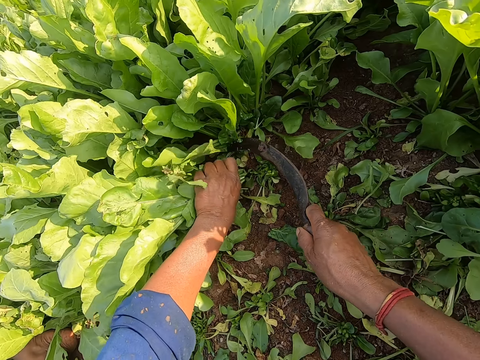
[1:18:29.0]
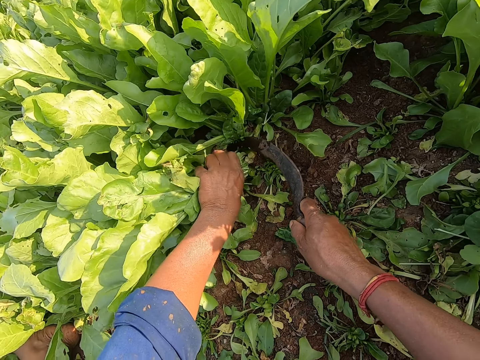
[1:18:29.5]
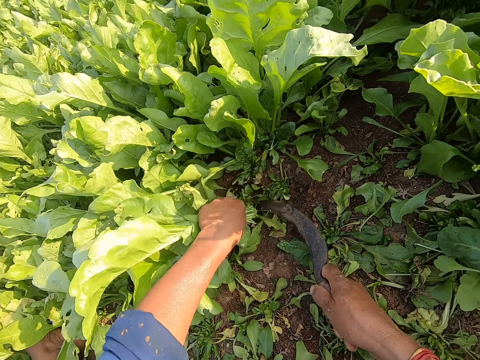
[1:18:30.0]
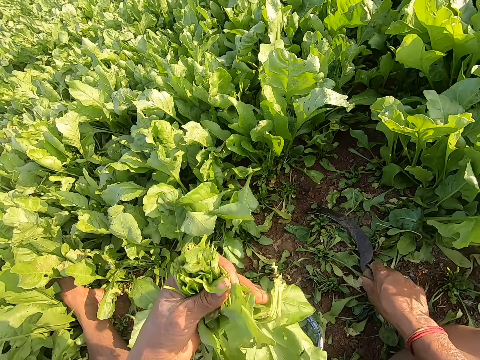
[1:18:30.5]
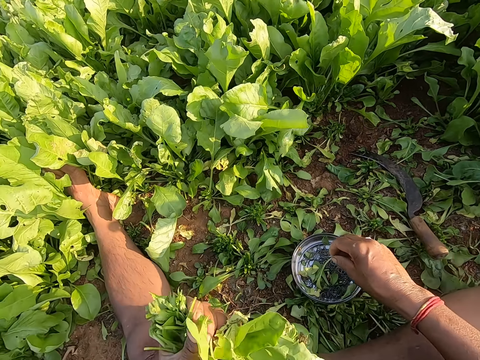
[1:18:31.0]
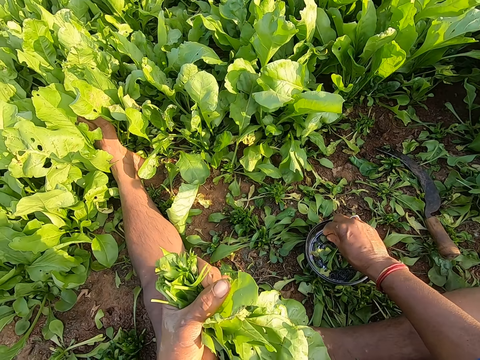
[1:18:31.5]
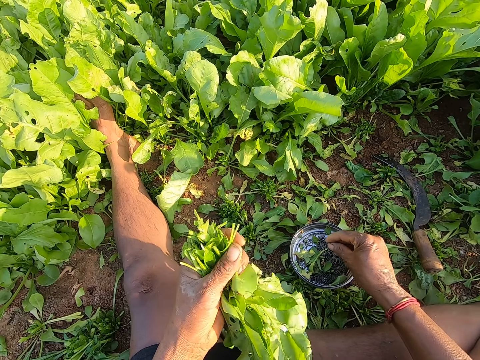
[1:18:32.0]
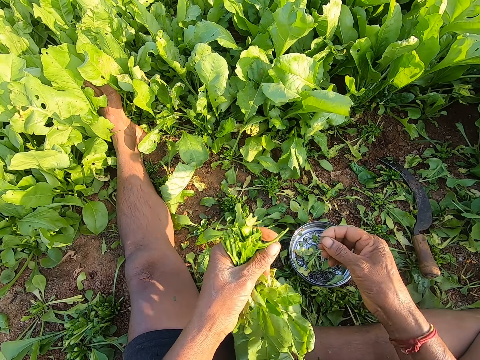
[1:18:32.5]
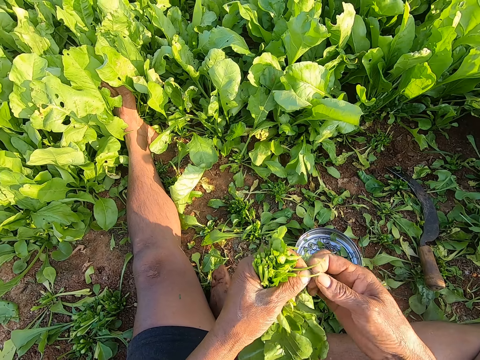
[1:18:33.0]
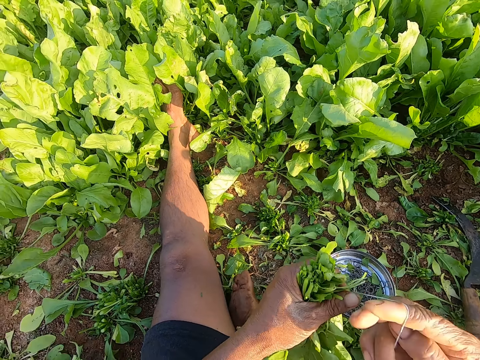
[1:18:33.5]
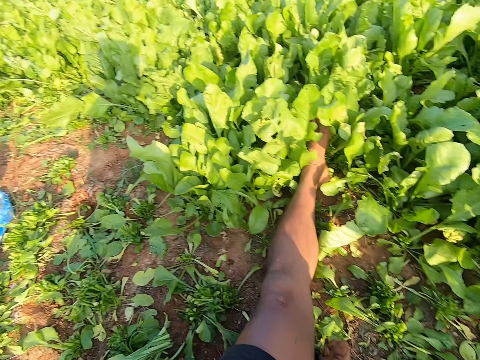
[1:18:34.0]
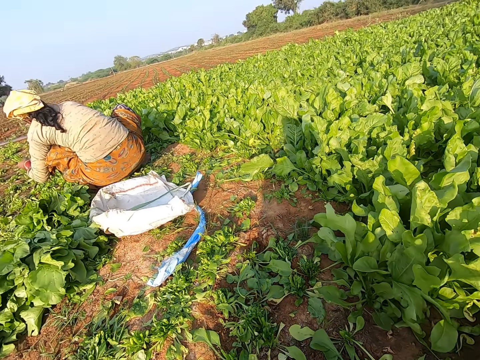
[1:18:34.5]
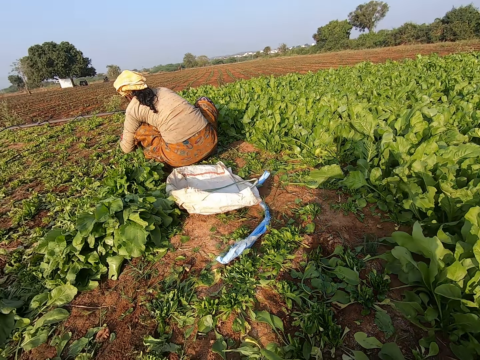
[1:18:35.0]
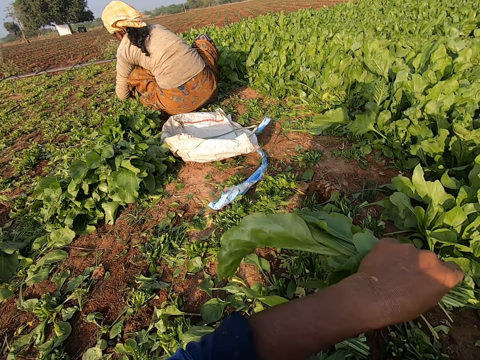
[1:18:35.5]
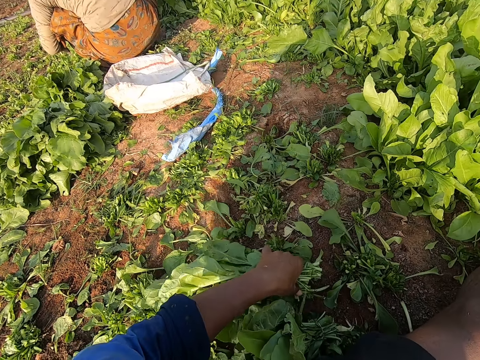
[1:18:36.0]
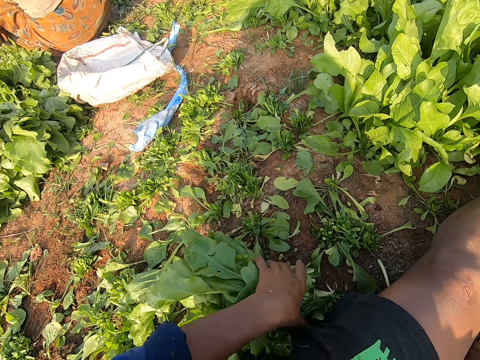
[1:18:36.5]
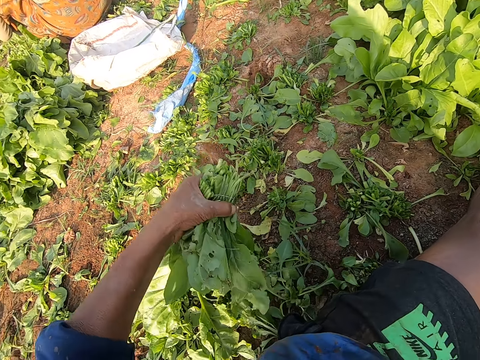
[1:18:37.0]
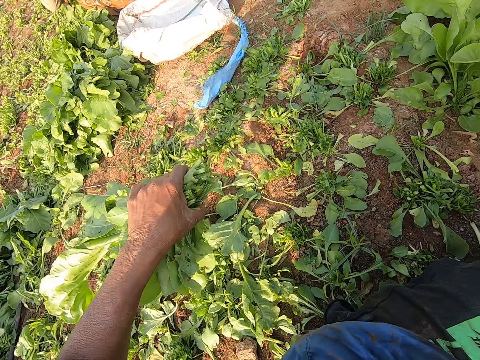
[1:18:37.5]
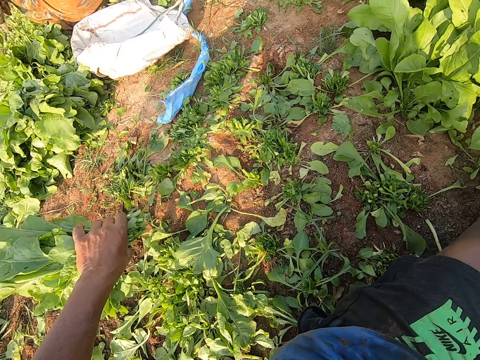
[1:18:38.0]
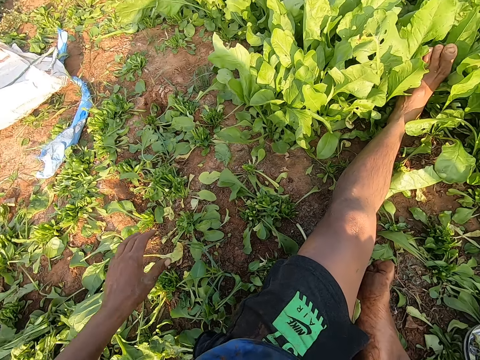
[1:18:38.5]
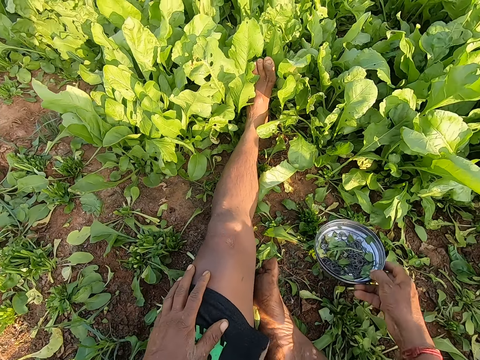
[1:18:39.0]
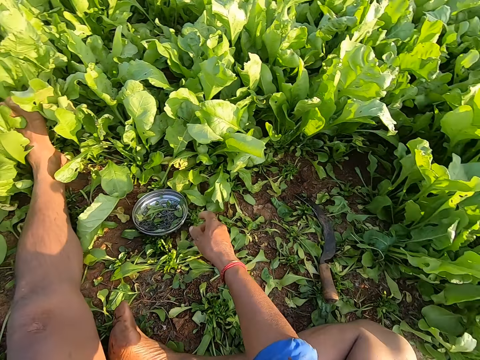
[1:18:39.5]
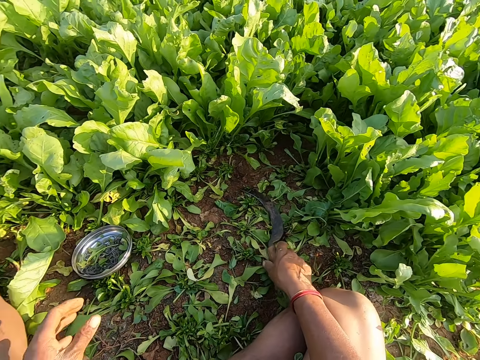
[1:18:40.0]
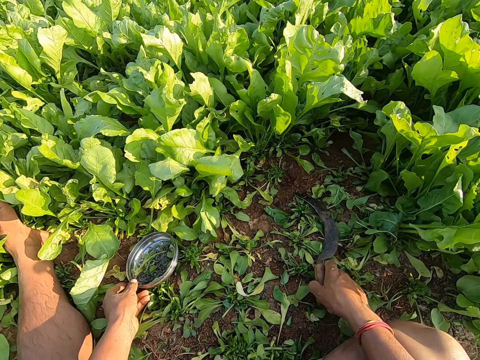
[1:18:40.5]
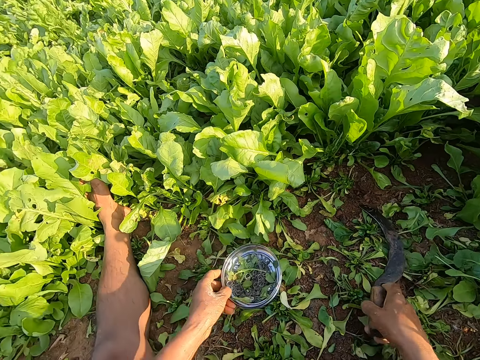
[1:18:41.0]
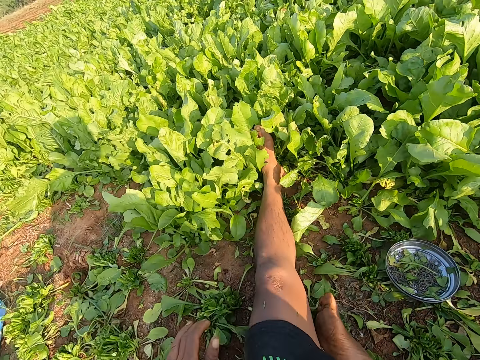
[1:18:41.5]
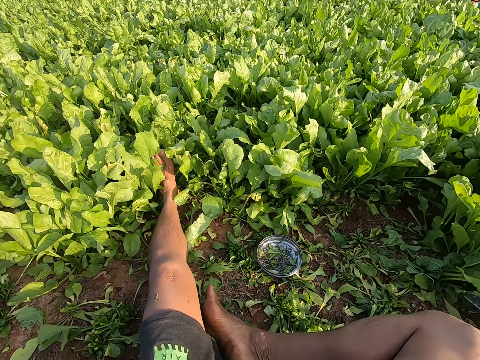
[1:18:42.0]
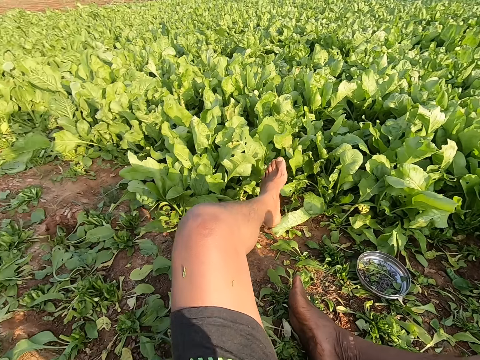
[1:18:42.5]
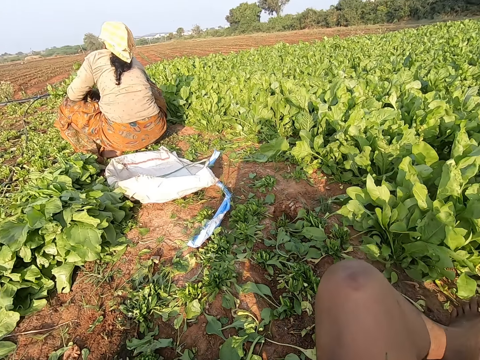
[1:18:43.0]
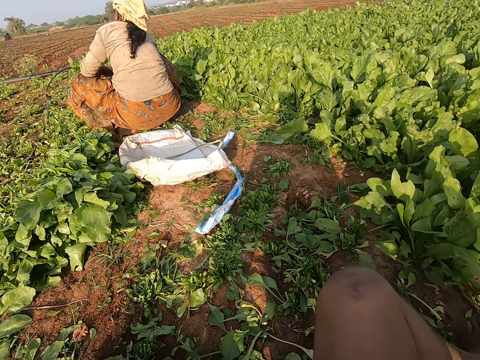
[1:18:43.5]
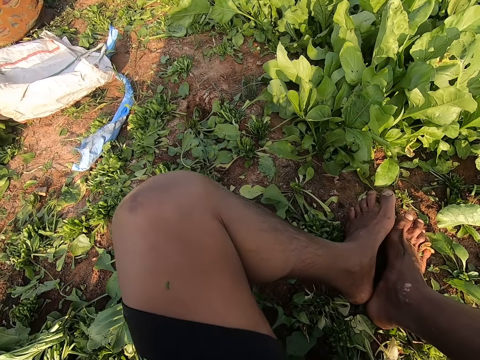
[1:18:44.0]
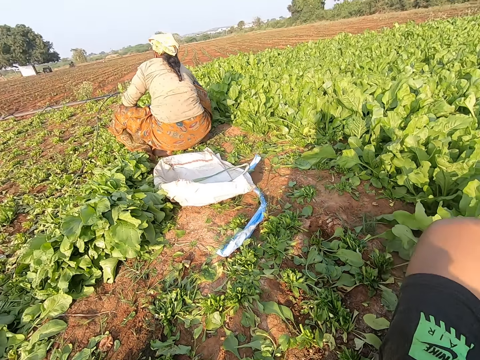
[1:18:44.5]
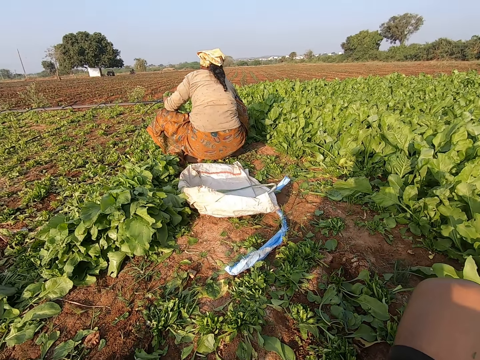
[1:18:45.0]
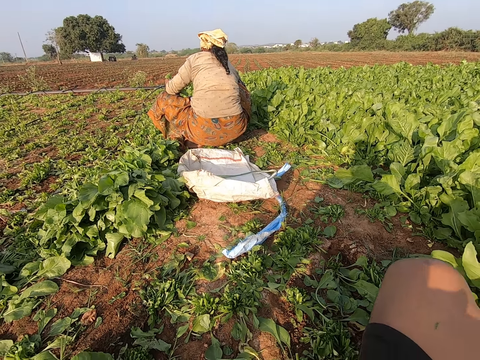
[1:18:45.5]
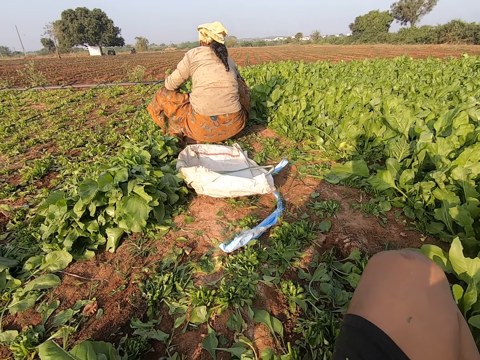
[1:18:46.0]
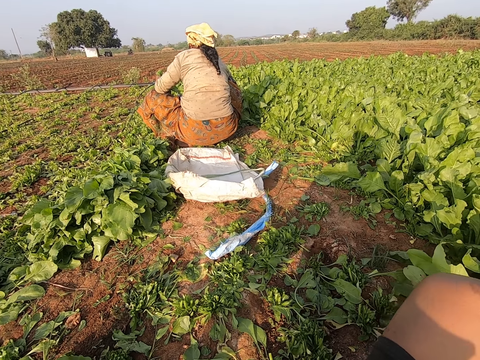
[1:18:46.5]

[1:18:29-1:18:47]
The camera wearer holds a bunch of collard greens on the ground with his left hand. He cuts the bunch of collard greens in his left hand on the ground with the sickle in his right hand. He drops the sickle on the ground with his right hand. He picks up a rubber band from the bowl on the ground with his right hand. He pulls the rubber band with his hands. He binds the bunch of collard greens in his left hand with the rubber band in his right hand. The woman holds the bunch of collard greens with her hands. The camera wearer looks around. He picks up the bunch of collard greens from the ground with his left hand. He drops the bunch of collard greens on the ground with his left hand. He moves the bowl of rubber bands on the ground with his right hand. He talks. He interacts with the woman. He picks up the sickle from the ground with his right hand. He moves the bowl of rubber bands on the ground with his left hand. He looks around. He moves towards the collard greens on the ground.

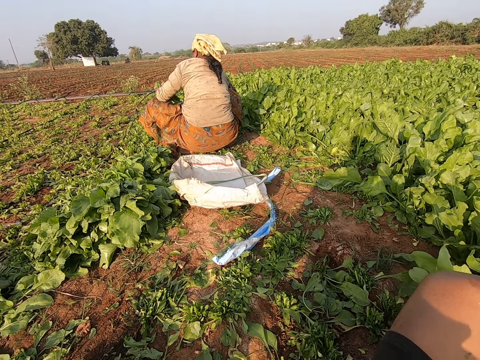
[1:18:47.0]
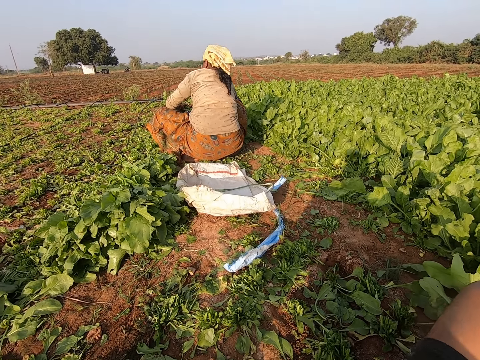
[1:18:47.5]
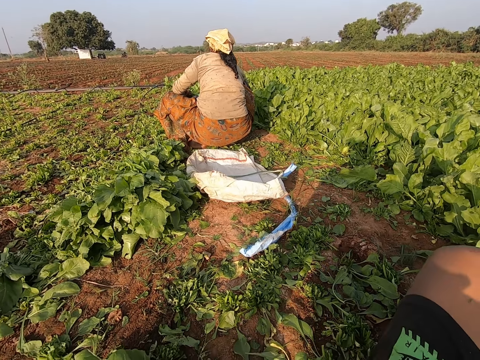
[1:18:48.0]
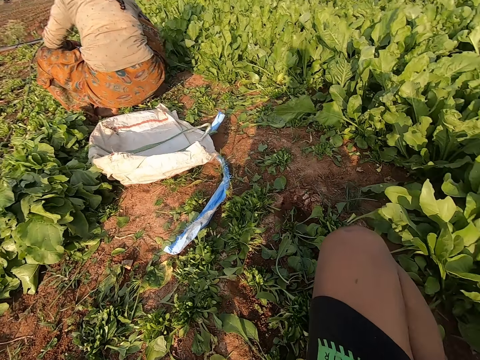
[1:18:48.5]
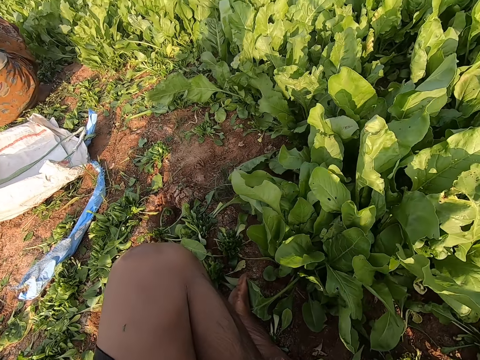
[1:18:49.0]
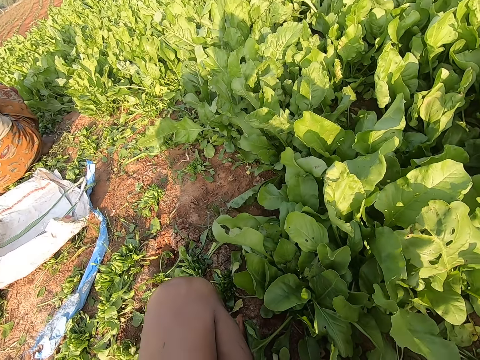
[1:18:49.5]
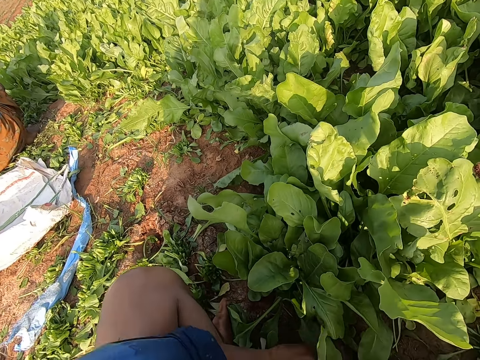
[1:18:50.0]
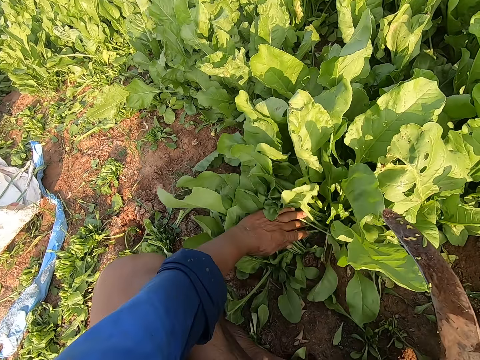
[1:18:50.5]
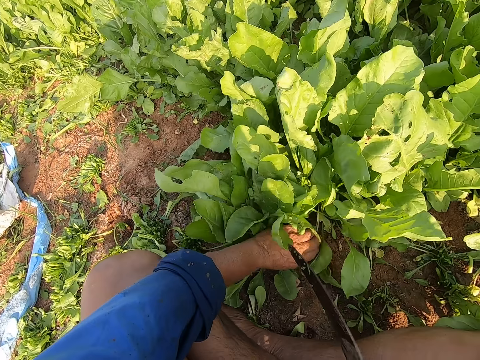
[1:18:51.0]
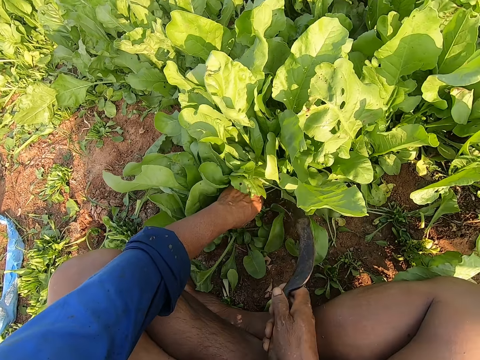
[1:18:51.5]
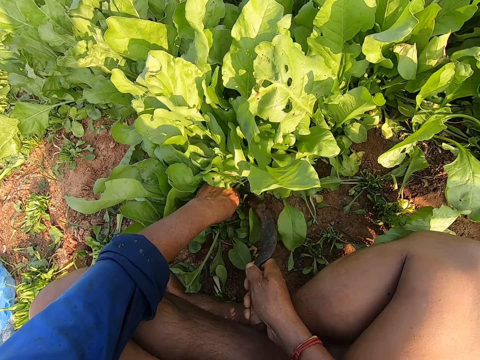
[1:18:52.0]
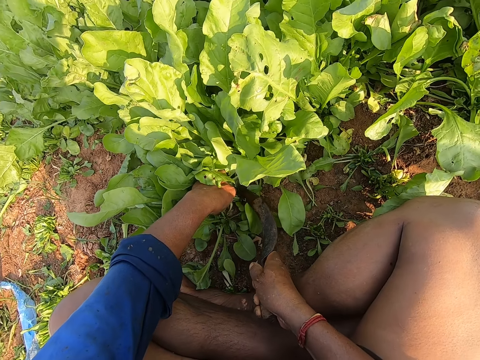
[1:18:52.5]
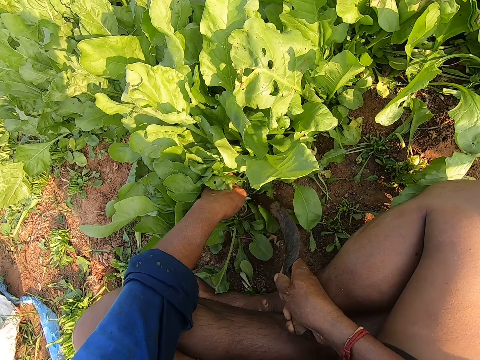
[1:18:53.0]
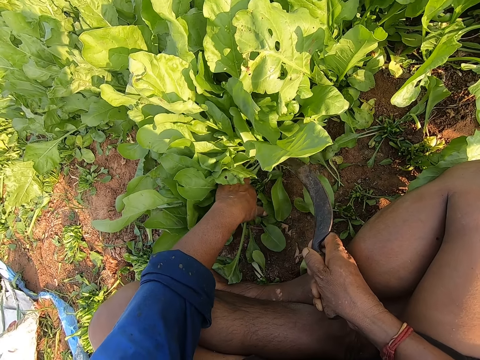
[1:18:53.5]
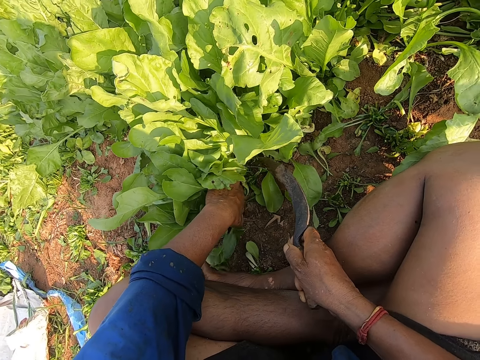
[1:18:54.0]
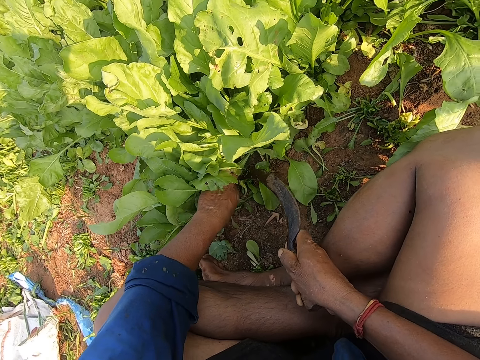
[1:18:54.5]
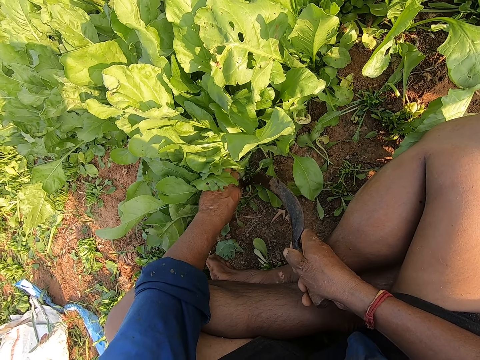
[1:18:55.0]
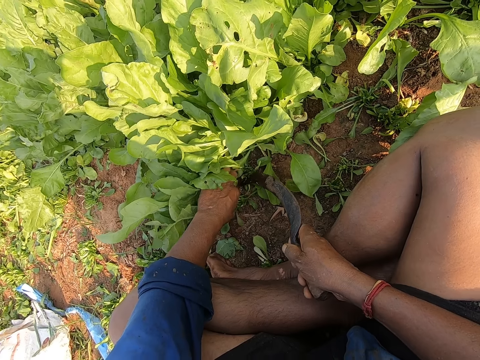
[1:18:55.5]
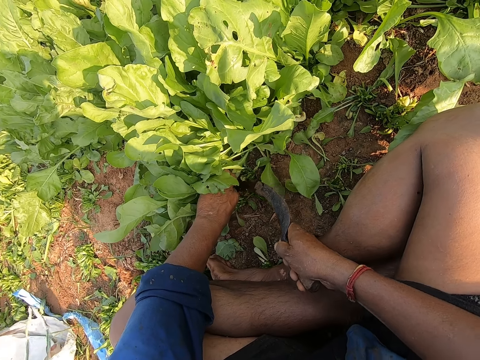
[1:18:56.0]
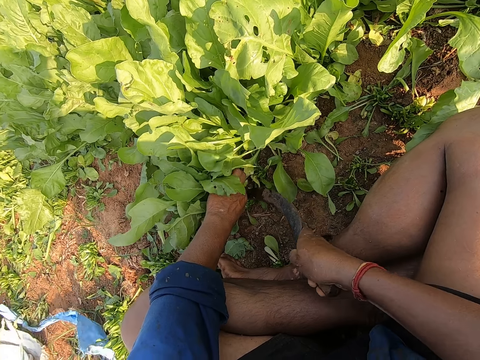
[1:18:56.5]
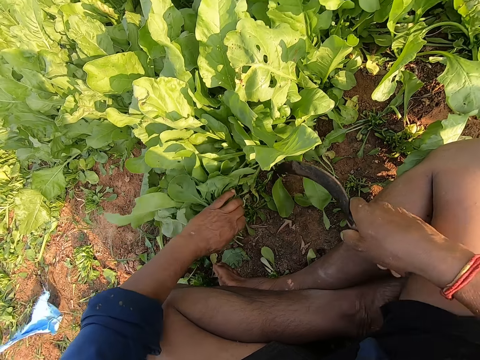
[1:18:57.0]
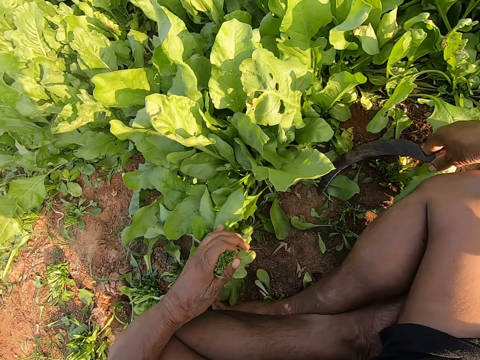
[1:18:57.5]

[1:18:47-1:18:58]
The camera wearer talks with a woman. He holds a bunch of collard greens on the ground with his left hand. He cuts the bunch of collard greens in his left hand on the ground with the sickle in his right hand. He holds the bunch of collard greens on the ground with his left hand. He cuts the bunch of collard greens in his left hand on the ground with the sickle in his right hand. He puts the sickle down.
